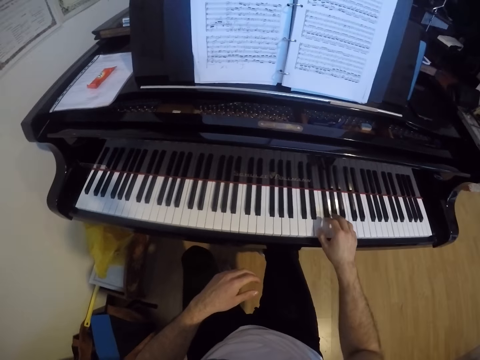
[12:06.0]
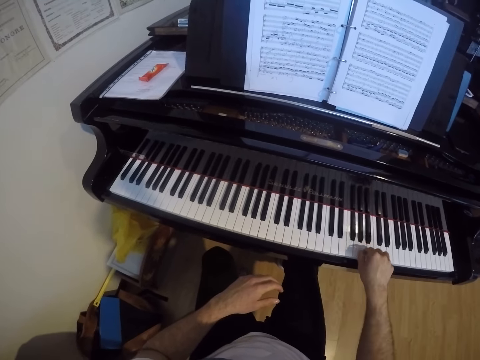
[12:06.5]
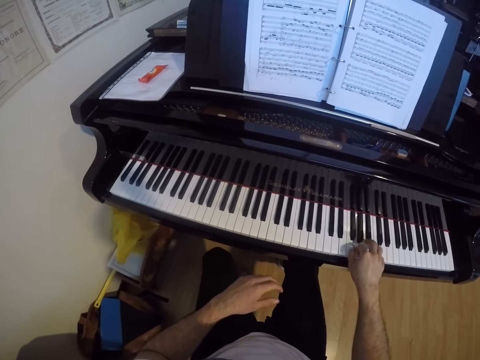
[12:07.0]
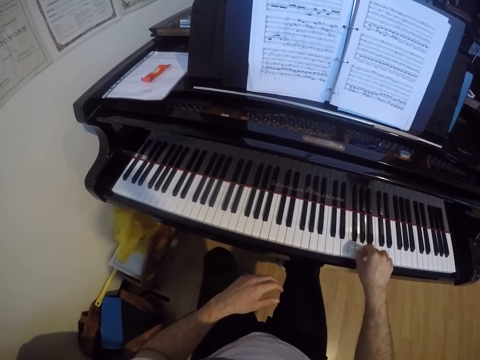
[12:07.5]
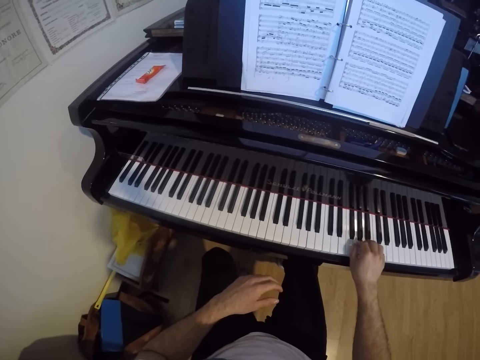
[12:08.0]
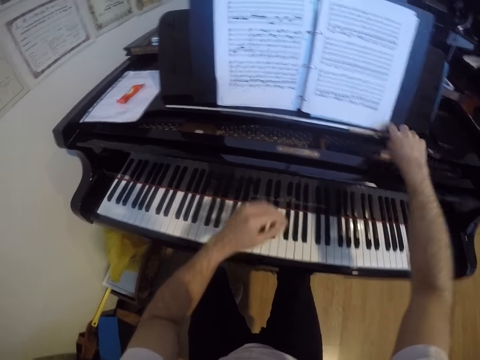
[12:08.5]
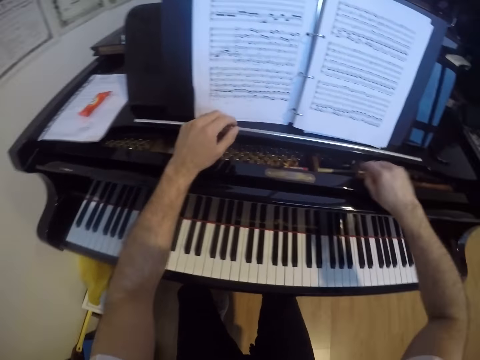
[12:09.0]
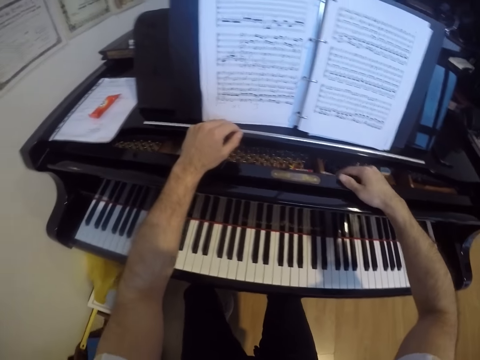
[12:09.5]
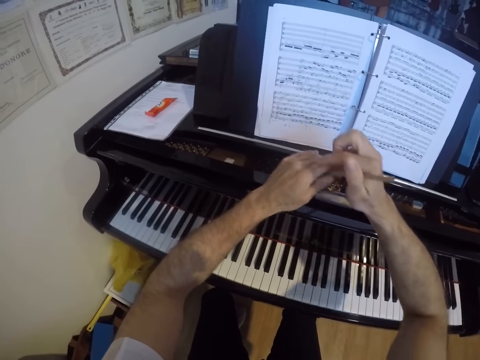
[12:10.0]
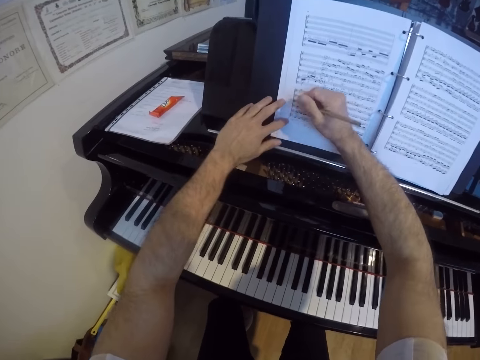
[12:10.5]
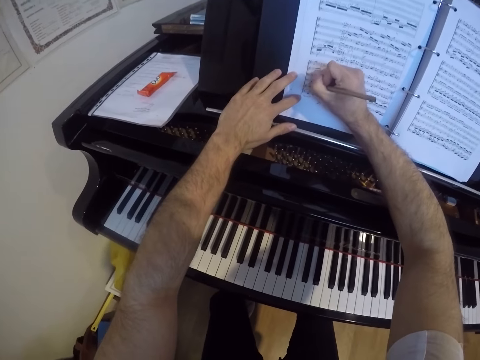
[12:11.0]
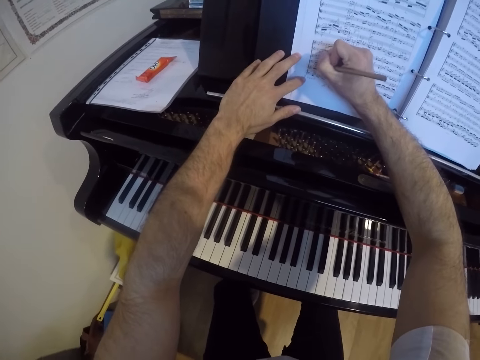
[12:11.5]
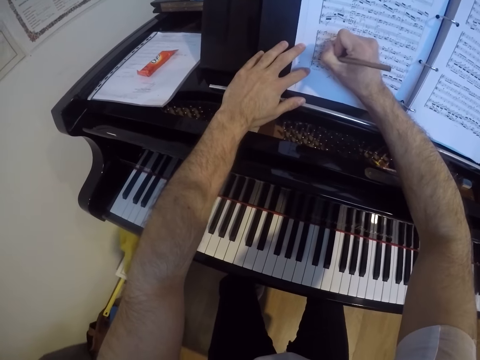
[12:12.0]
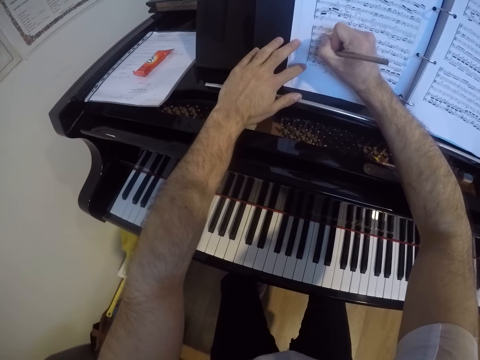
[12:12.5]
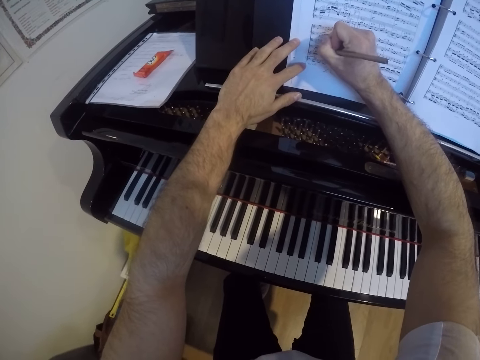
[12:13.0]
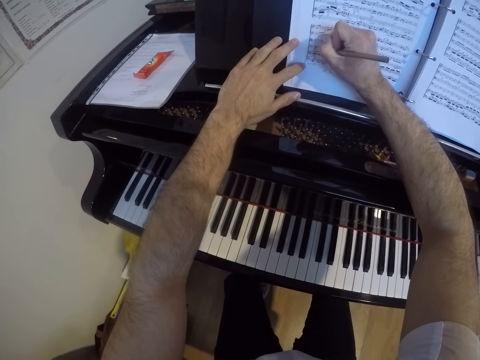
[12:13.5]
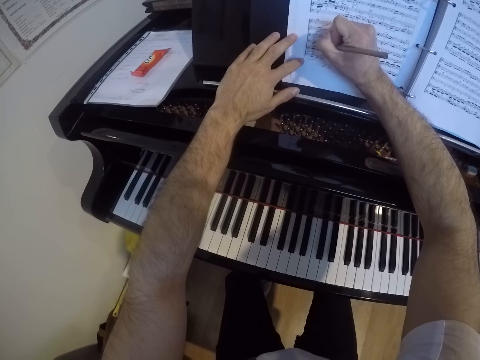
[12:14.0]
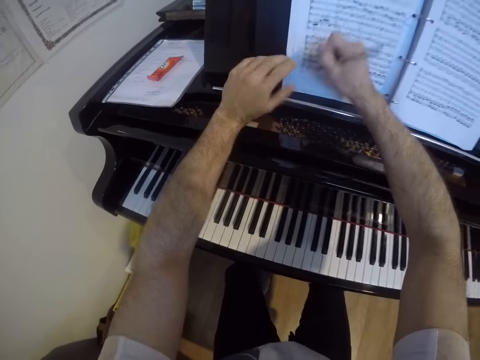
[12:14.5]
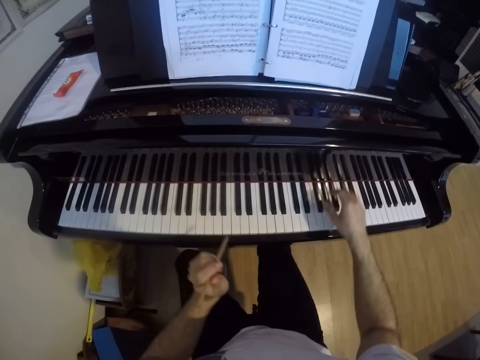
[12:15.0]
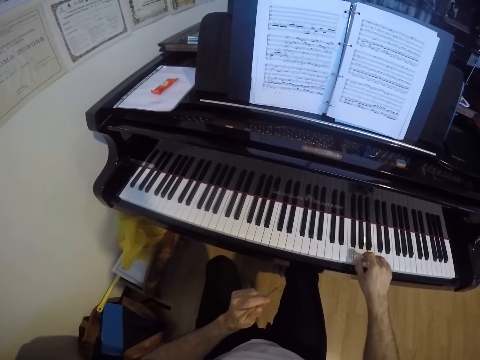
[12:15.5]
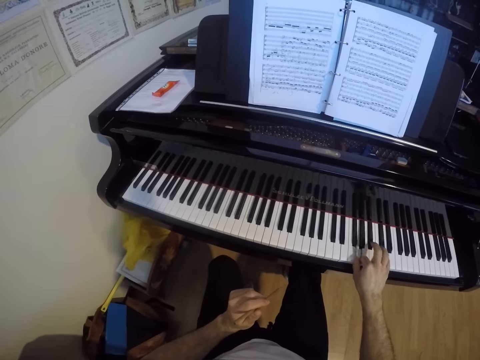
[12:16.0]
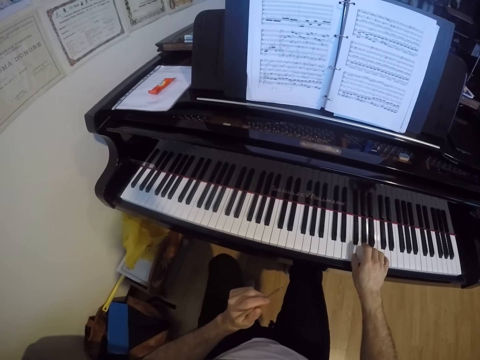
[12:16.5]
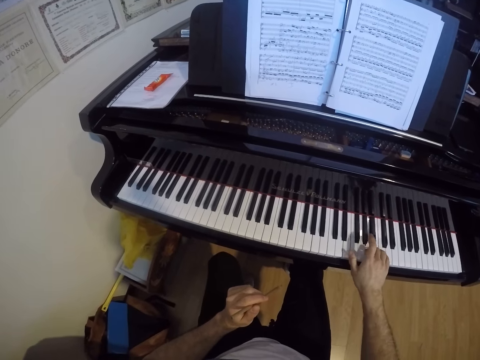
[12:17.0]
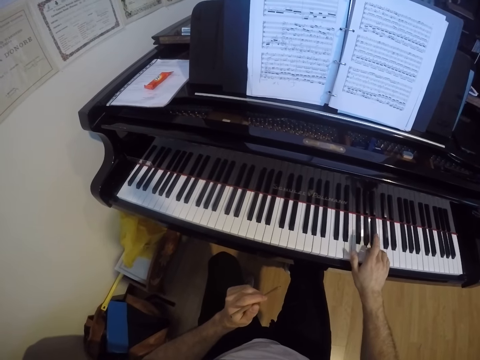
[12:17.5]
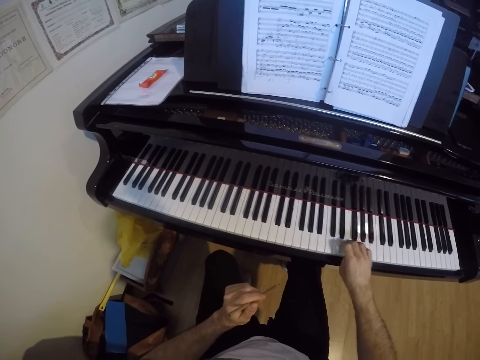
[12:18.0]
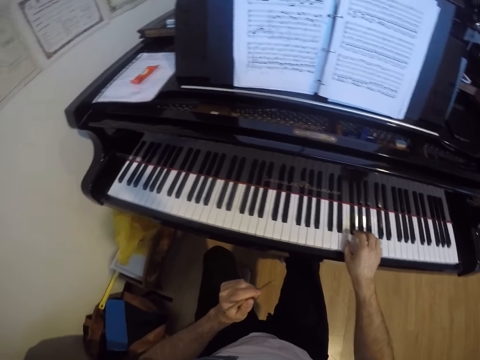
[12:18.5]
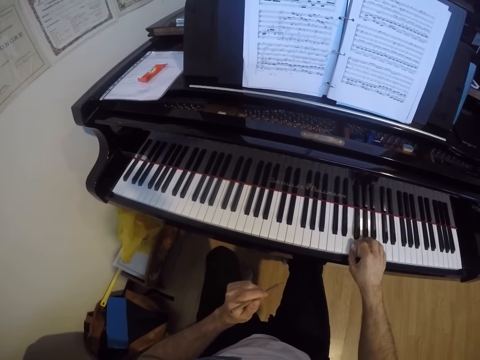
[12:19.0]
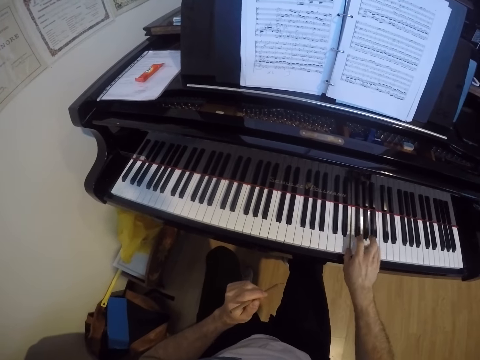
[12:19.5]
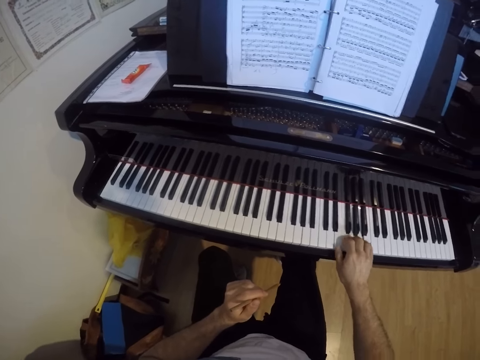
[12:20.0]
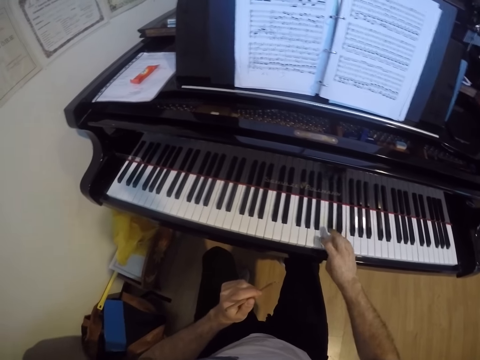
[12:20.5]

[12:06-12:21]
The camera wearer picks up the pencil on the piano with his right hand. He places his left hand on the piano sheet on the piano. He writes on the piano sheet with his right hand. He transfers the pencil from his right hand to his left hand. He plays the piano with his right hand.

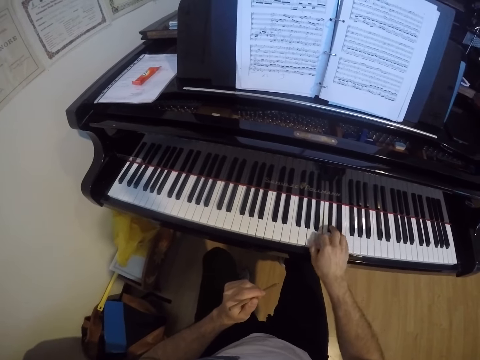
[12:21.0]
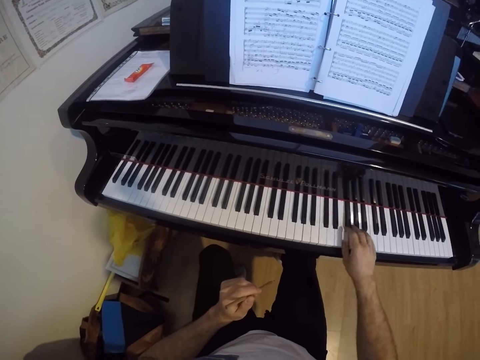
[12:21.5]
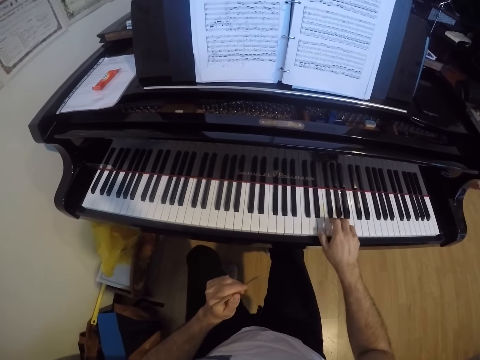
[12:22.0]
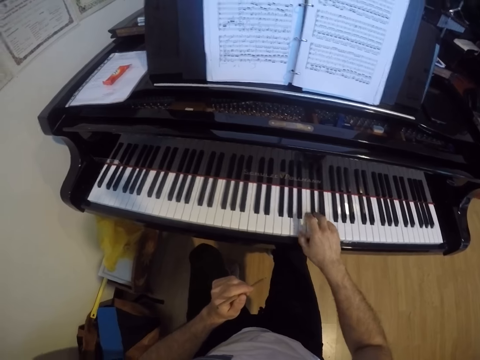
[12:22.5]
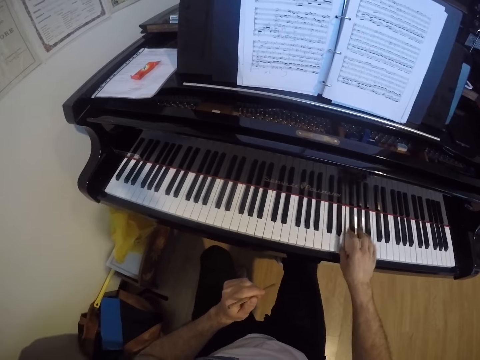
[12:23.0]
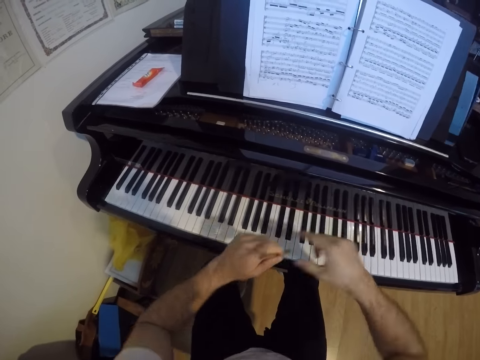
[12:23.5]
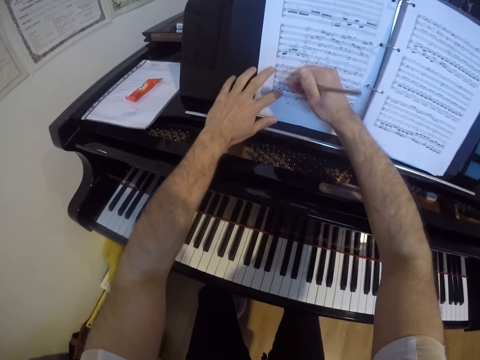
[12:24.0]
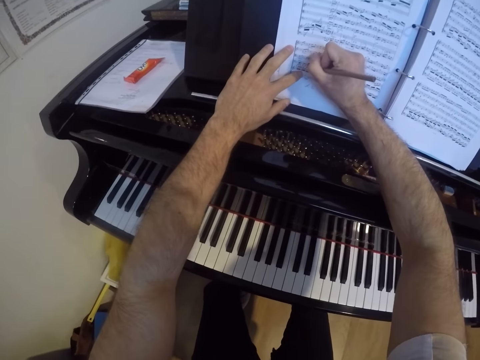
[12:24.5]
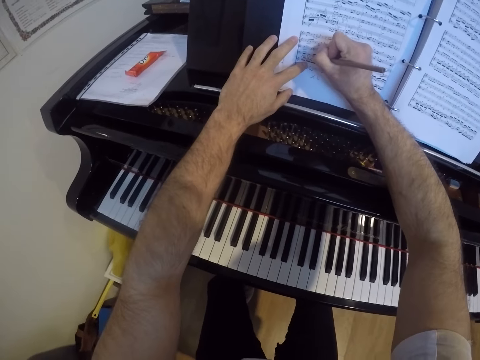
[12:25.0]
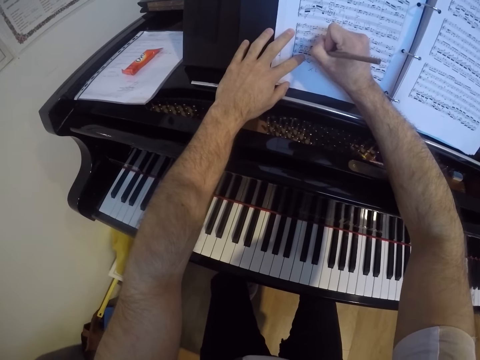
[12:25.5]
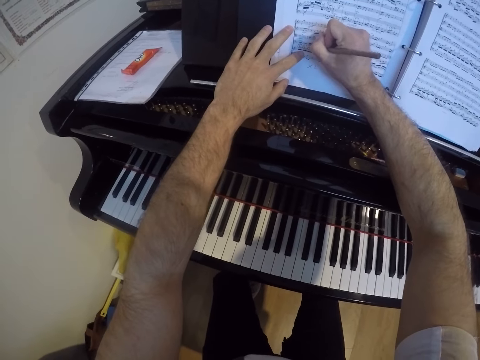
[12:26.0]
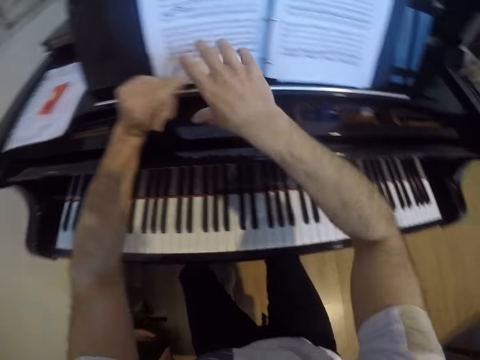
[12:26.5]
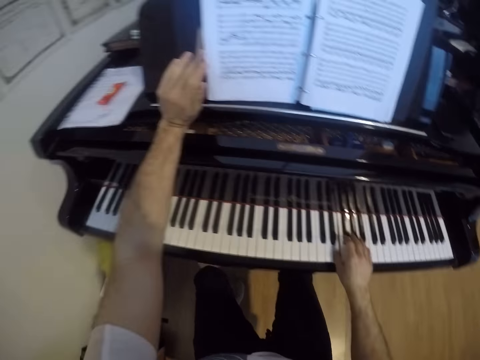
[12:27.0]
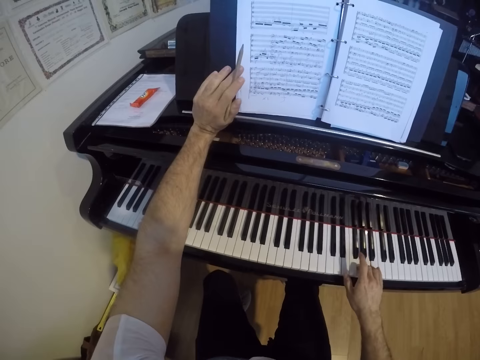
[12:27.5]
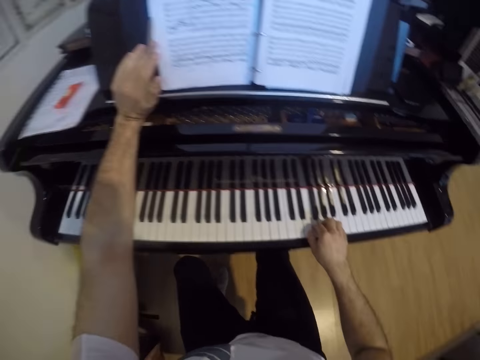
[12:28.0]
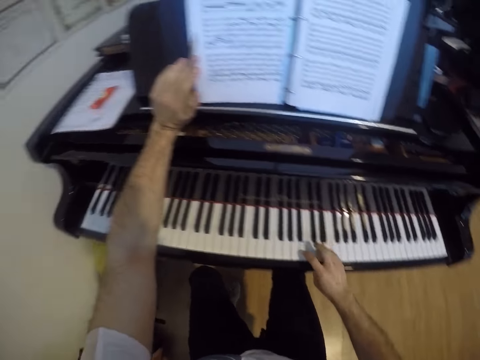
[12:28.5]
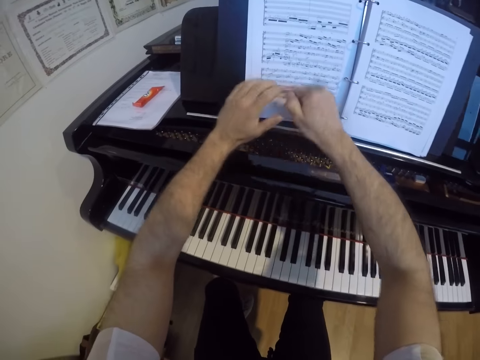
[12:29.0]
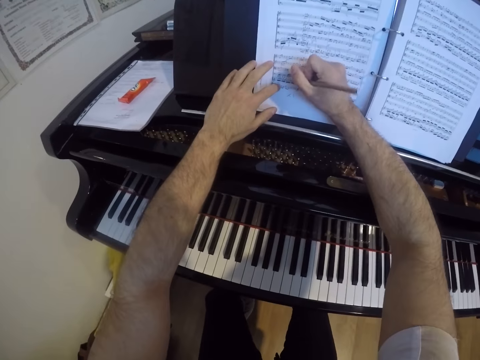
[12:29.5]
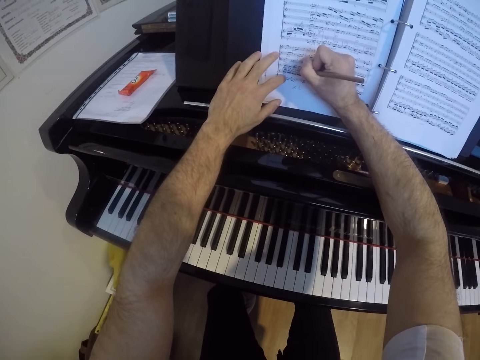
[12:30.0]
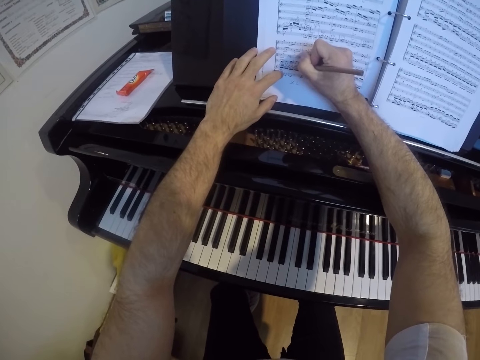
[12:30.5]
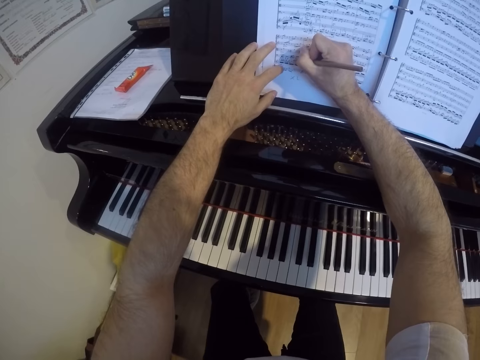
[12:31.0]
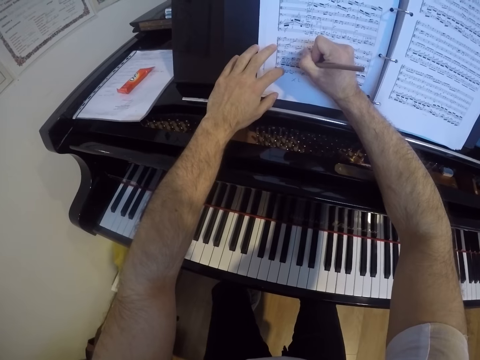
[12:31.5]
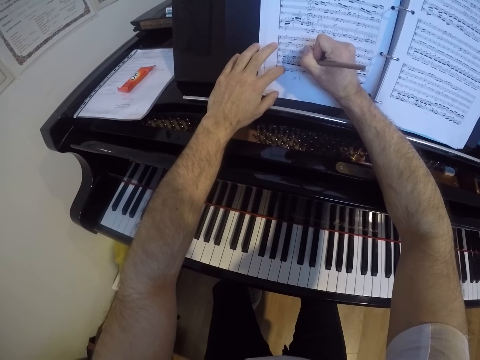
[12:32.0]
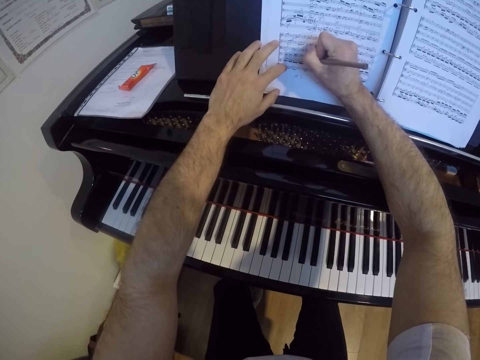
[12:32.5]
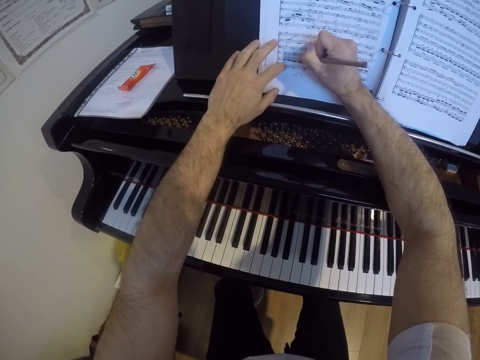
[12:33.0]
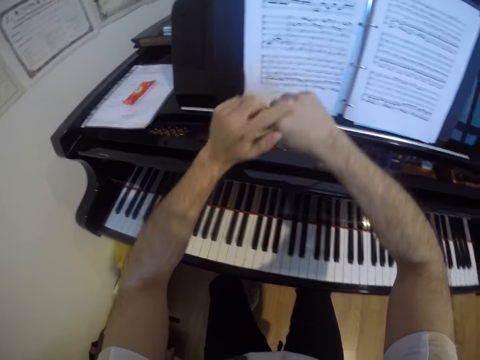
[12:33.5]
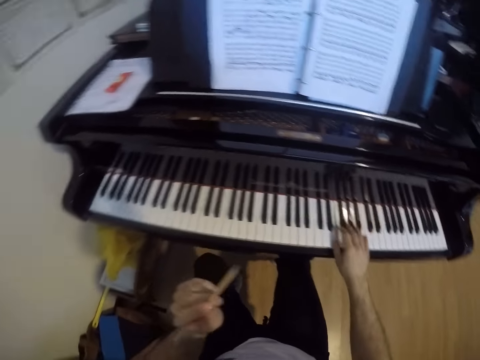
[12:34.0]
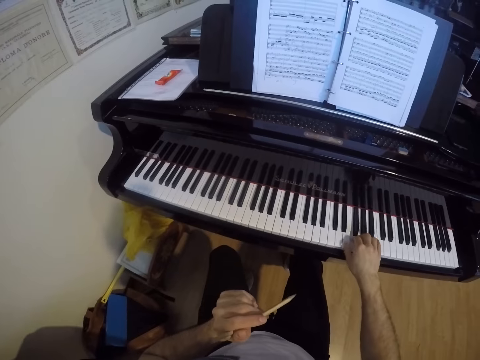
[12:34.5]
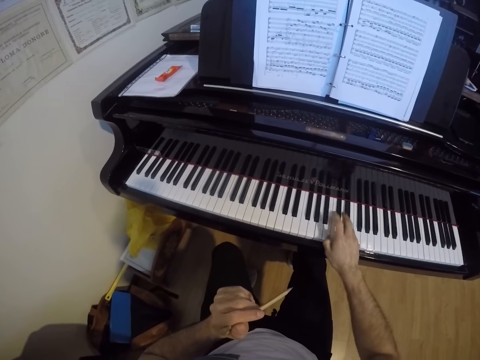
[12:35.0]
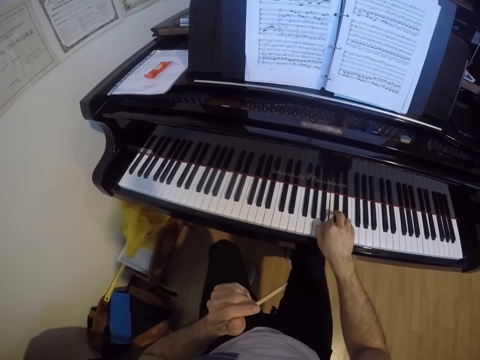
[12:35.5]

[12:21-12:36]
The camera wearer transfers the pencil from his left hand to his right hand. He places his left hand on the piano sheet on the piano. He writes on the piano sheet on the piano with his right hand. He transfers the pencil from his right hand to his left hand. He plays the piano with his right hand. He transfers the pencil from his left hand to his right hand. He places his left hand on the piano sheet on the piano. He writes on the piano sheet on the piano with his right hand. He transfers the pencil from his right hand to his left hand. He plays the piano with his right hand.
